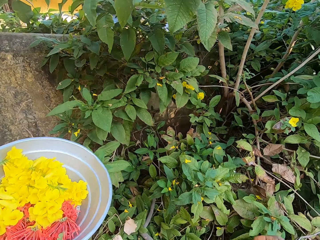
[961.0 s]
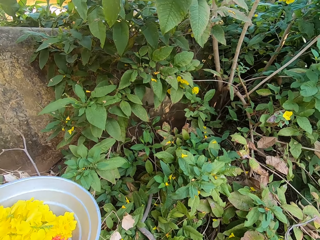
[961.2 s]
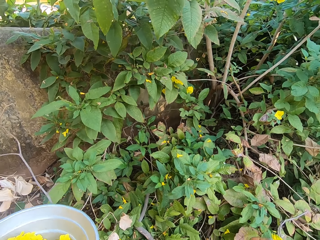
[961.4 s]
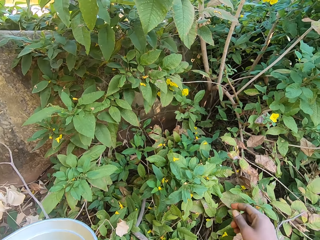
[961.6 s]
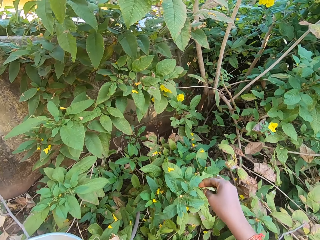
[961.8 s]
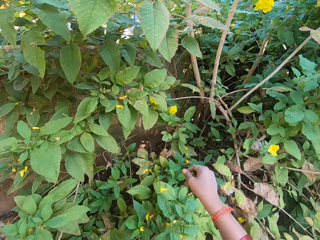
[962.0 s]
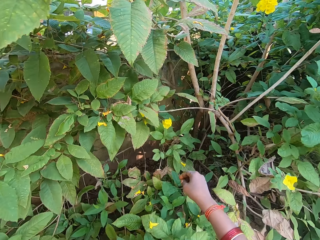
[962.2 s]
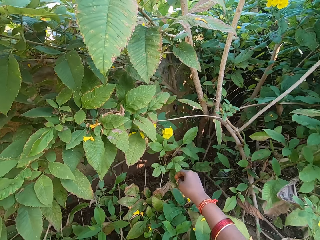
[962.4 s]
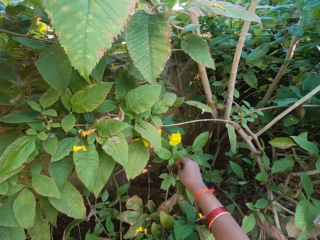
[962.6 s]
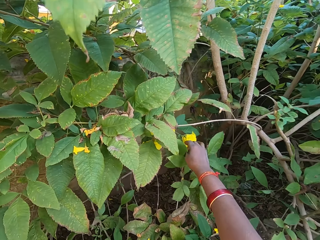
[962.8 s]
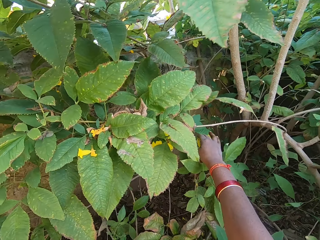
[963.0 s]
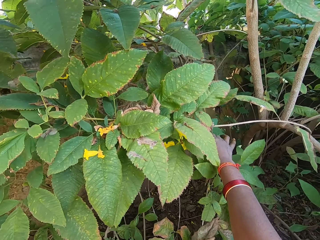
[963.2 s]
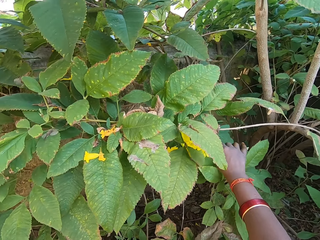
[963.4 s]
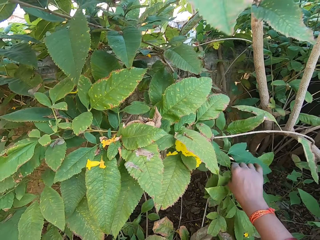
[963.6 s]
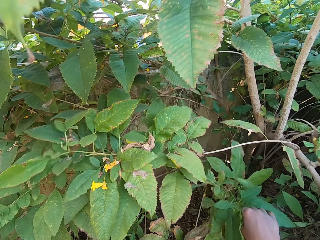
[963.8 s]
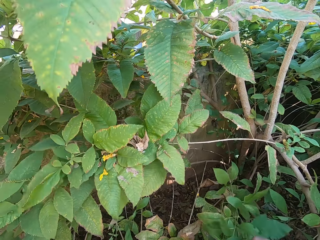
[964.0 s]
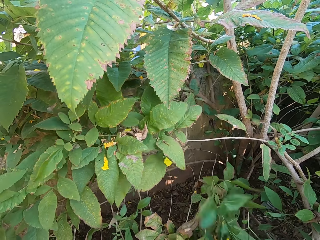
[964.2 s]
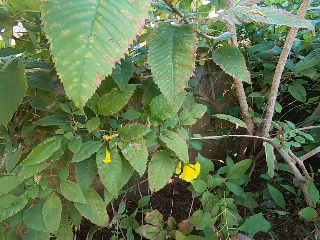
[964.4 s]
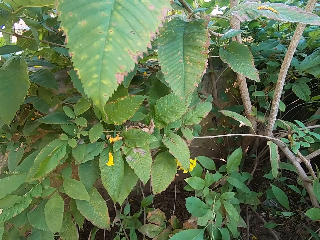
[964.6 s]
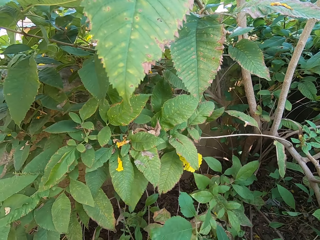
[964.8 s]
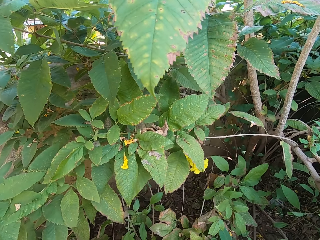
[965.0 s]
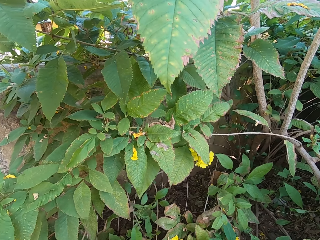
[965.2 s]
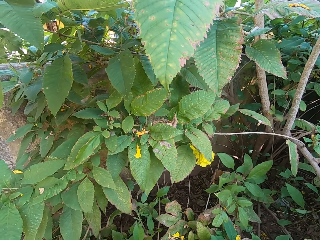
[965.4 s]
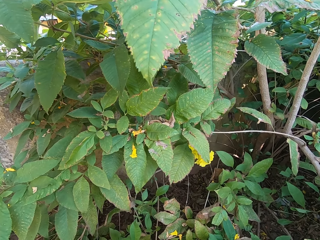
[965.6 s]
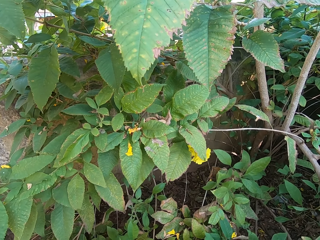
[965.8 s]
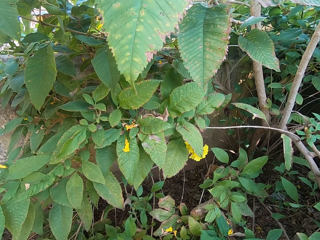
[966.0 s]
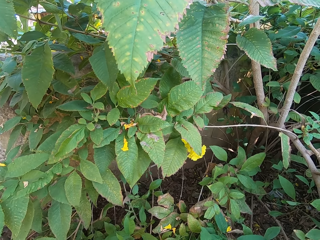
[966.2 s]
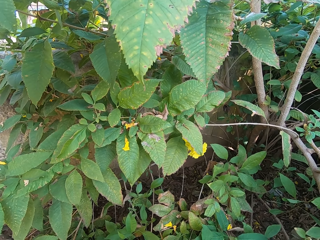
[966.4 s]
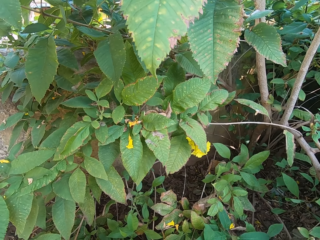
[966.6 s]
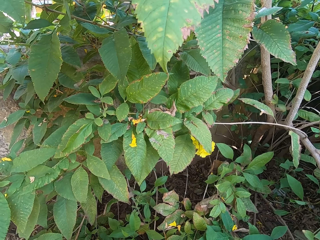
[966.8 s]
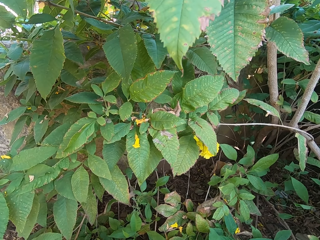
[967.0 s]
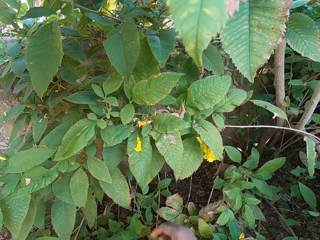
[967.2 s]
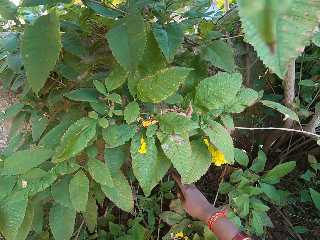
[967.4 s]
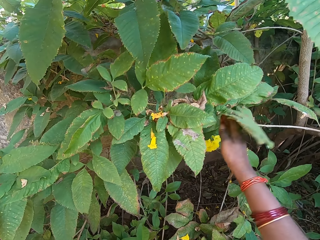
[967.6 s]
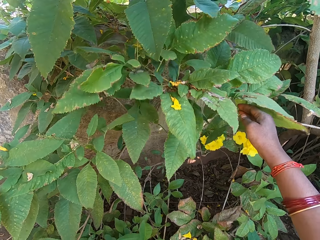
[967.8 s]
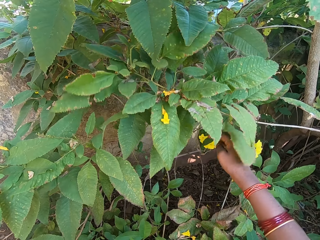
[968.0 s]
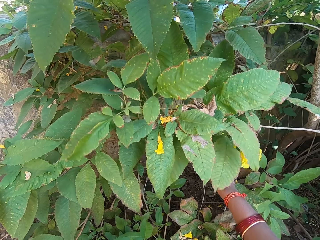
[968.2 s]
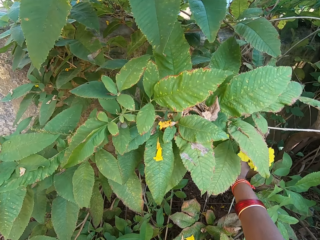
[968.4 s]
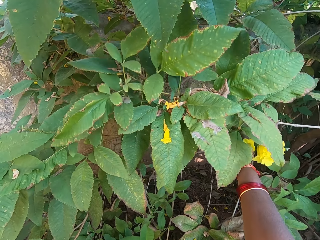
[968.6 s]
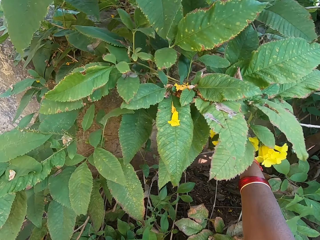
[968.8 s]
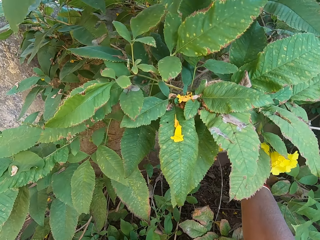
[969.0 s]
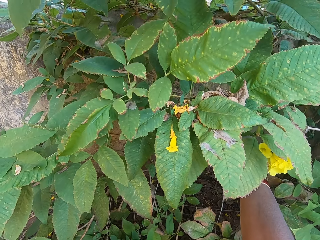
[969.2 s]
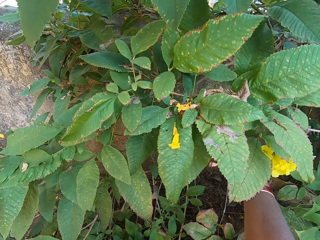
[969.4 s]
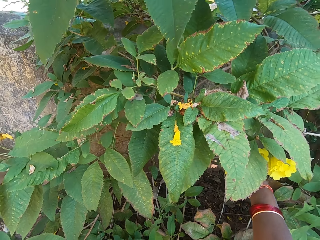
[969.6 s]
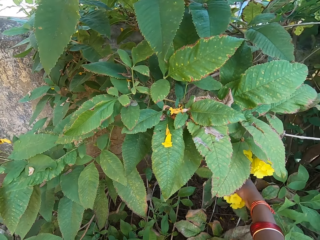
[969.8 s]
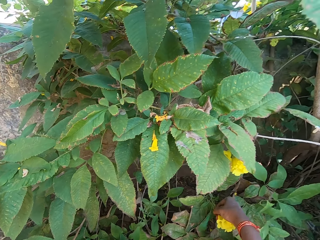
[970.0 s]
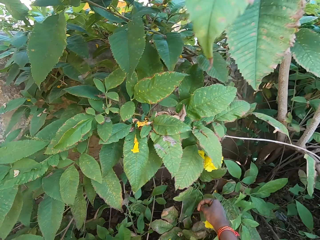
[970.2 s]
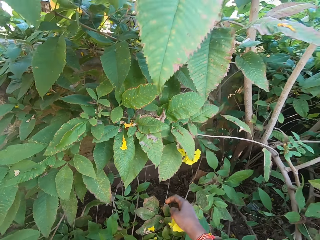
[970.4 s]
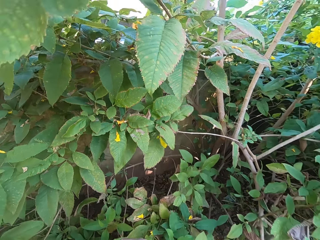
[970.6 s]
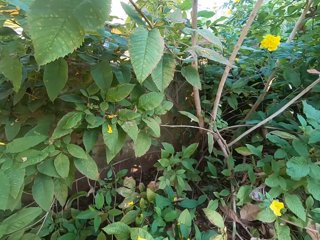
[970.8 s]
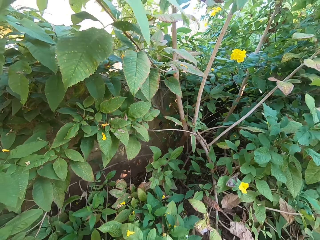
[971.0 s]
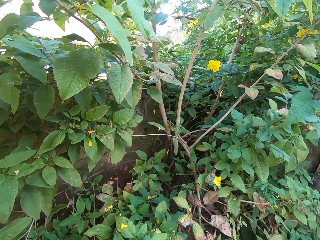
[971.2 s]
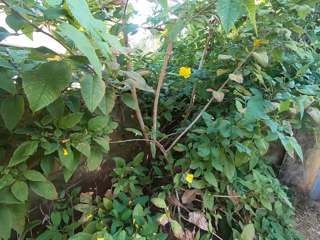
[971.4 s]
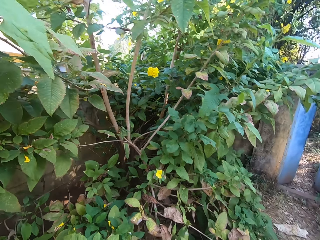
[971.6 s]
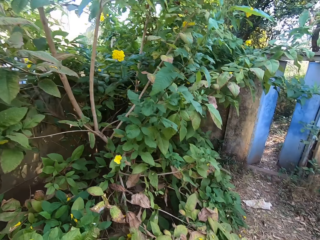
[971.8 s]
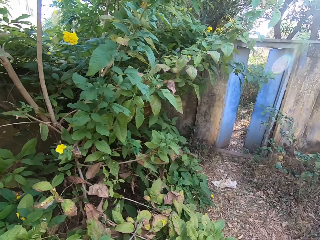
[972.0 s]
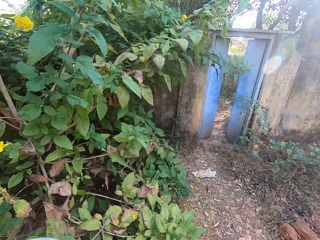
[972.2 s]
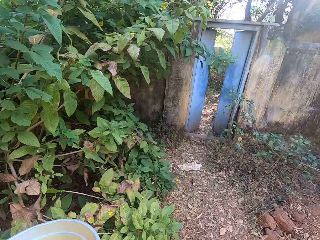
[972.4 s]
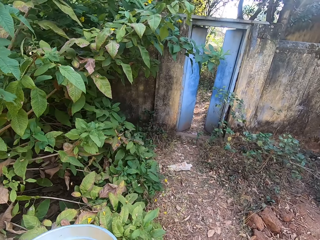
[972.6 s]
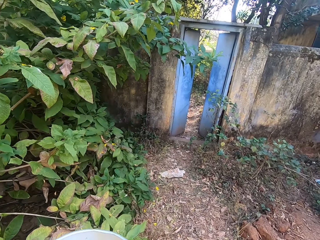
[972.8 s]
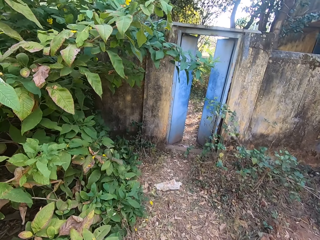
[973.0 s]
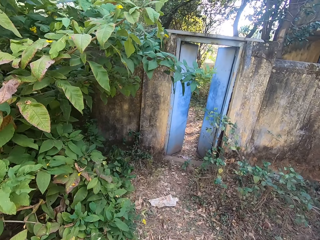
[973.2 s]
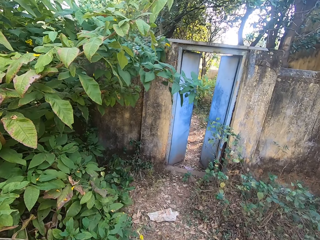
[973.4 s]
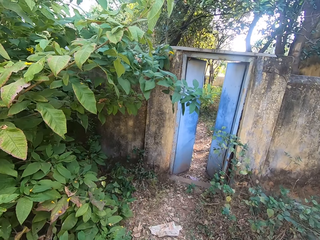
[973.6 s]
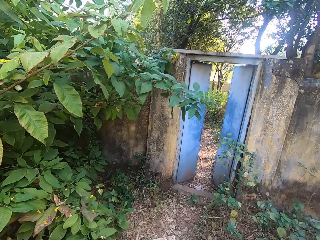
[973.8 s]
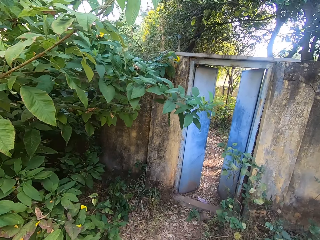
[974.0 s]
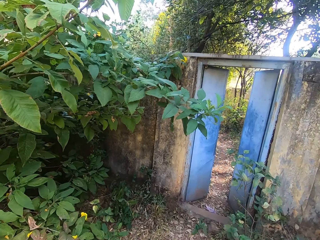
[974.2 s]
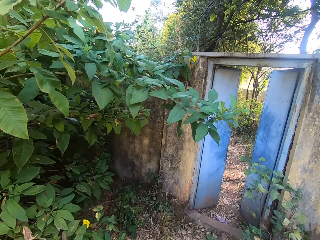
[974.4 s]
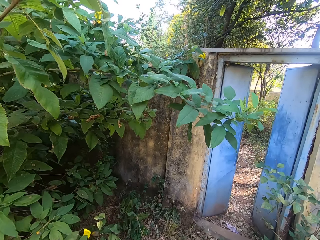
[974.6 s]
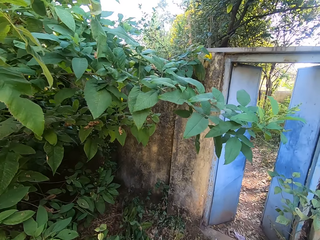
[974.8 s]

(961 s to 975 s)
The camera wearer lowers the basin in his hands. He plucks another flower with his other hand. He drops the flower in the basin in his other hand. He plucks another flower with his other hand. He drops the flower in the basin in his other hand. He looks around for a flower. He turns around, walks to the door.

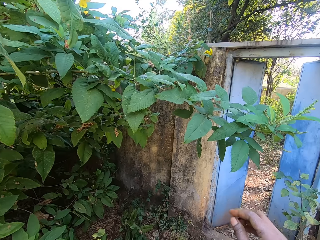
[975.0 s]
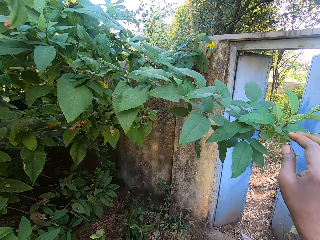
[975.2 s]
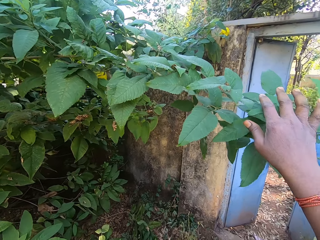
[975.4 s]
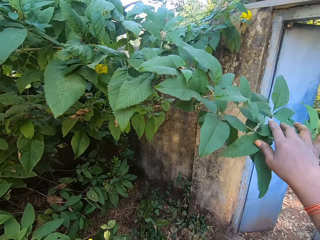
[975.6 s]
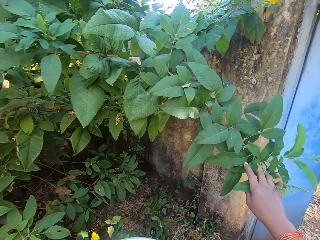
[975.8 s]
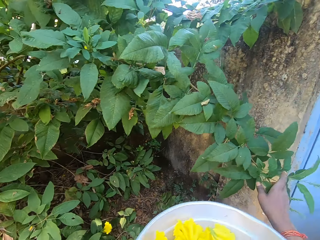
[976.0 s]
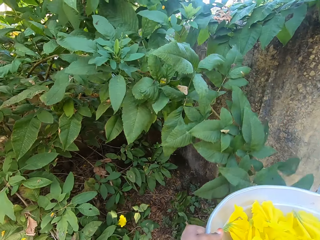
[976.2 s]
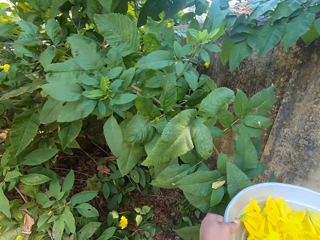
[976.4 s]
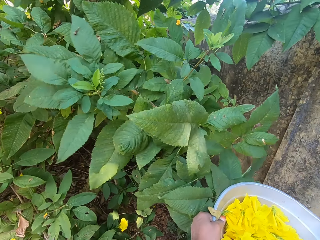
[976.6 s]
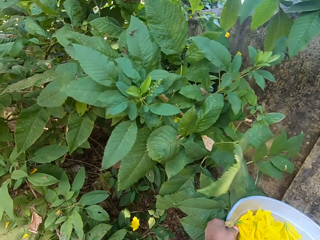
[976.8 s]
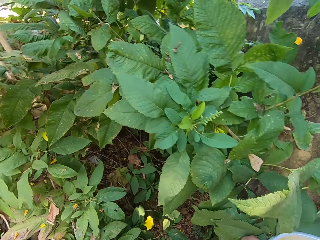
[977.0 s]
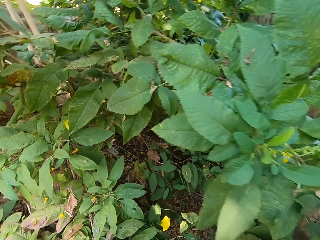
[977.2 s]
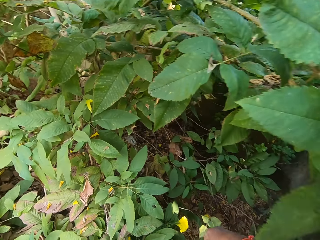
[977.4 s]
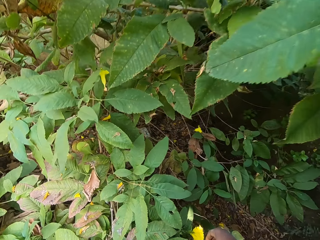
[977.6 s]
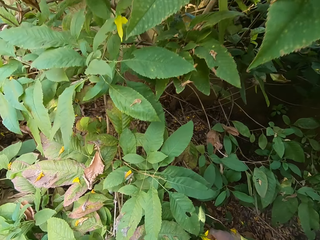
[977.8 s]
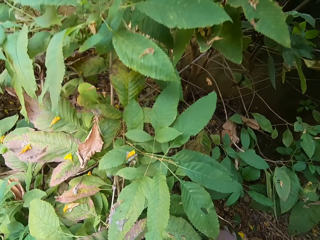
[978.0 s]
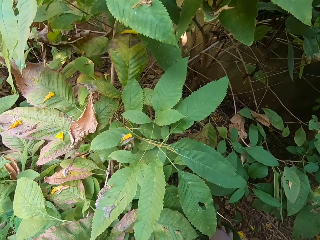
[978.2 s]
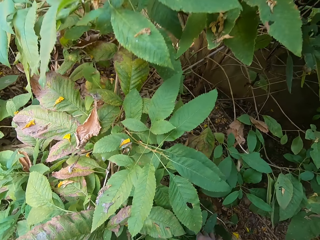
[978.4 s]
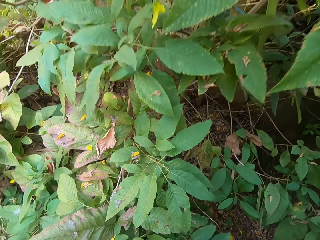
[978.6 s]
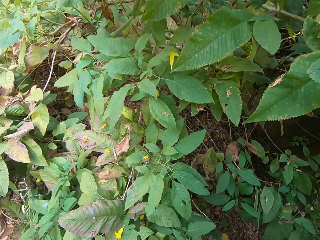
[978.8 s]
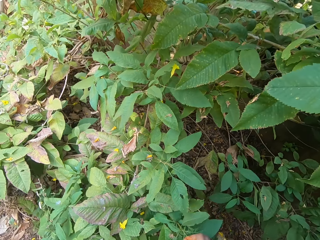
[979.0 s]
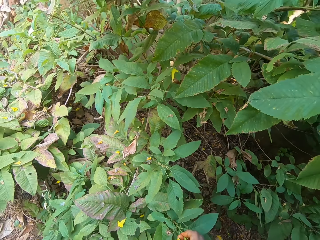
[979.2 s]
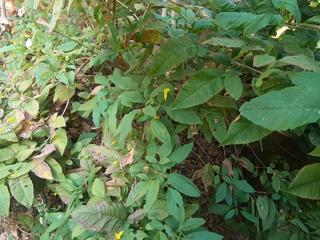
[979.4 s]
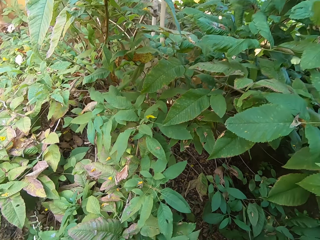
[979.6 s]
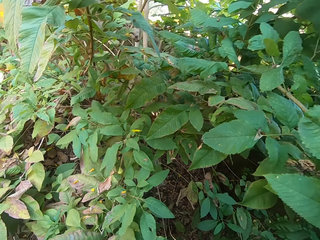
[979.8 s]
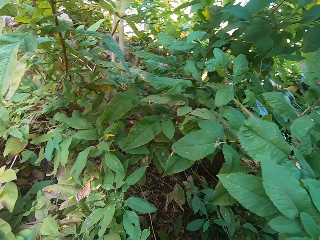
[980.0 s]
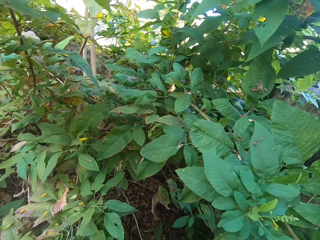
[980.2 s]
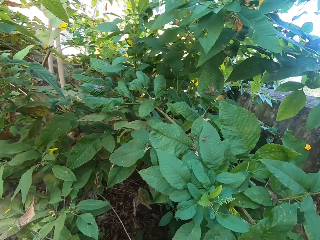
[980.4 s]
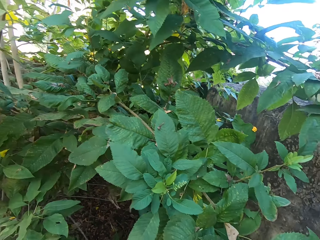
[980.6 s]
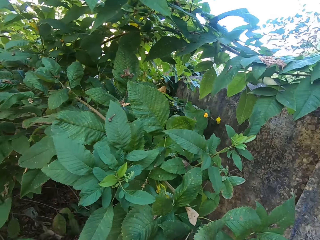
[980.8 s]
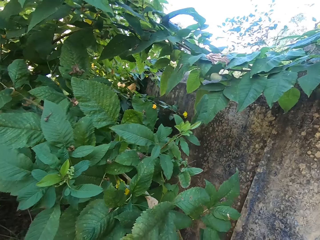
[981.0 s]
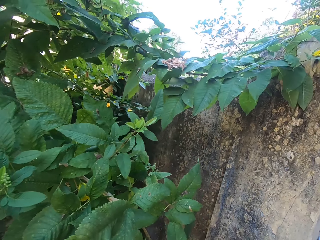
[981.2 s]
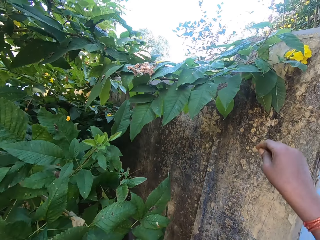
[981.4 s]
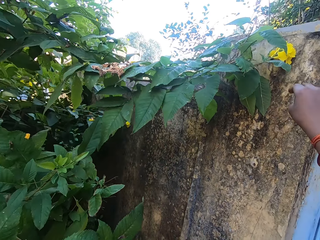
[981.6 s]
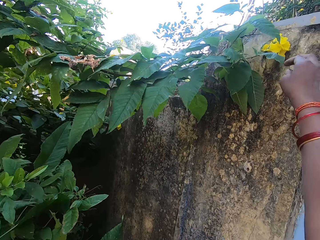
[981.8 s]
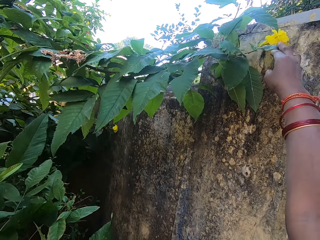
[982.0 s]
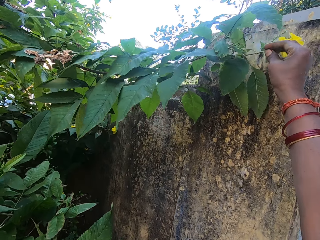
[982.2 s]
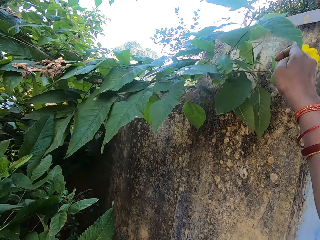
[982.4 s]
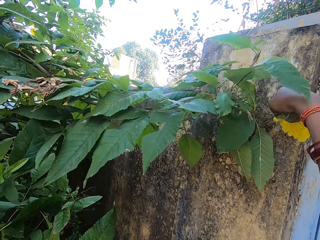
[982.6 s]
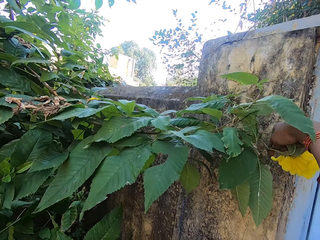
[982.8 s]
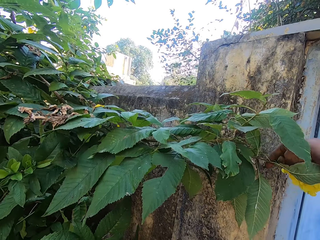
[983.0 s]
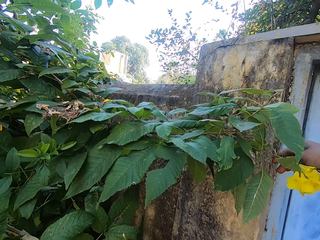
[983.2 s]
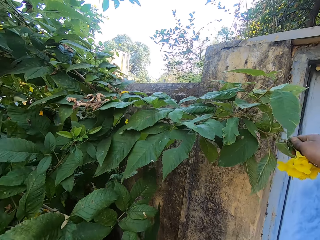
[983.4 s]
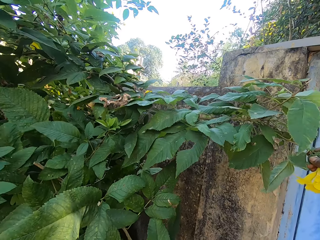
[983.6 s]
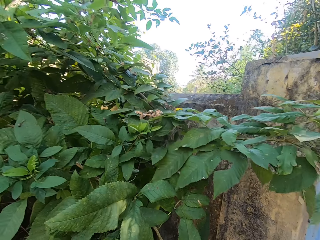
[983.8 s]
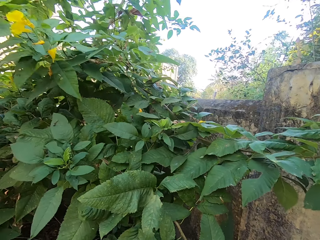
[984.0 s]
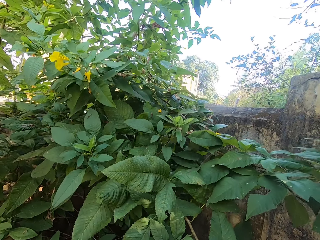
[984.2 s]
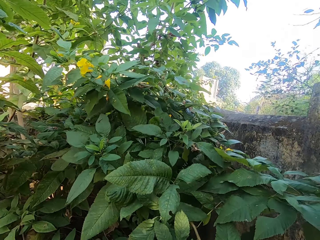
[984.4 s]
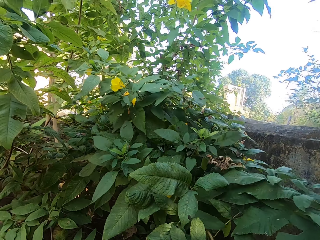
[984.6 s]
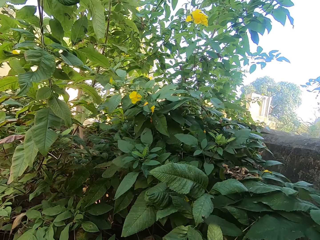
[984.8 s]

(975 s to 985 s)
The camera wearer pushes the branch. He grabs another tree branch with his hand. He removes the flower.
